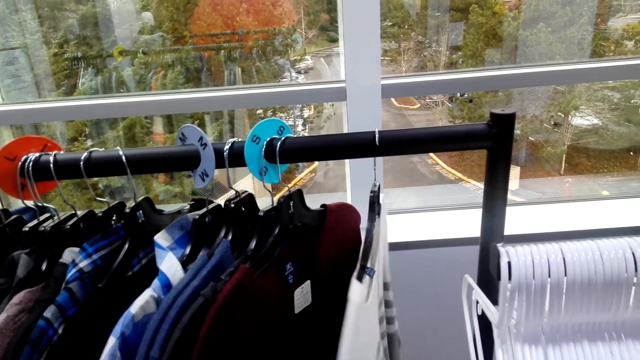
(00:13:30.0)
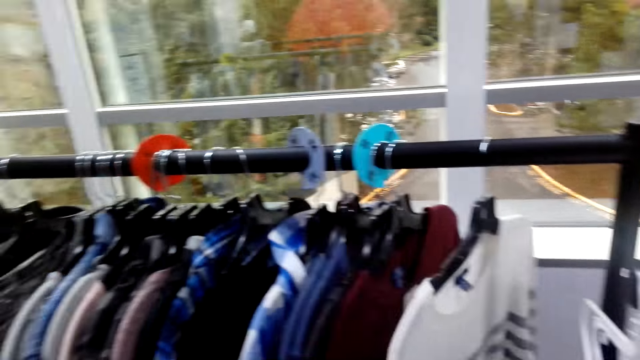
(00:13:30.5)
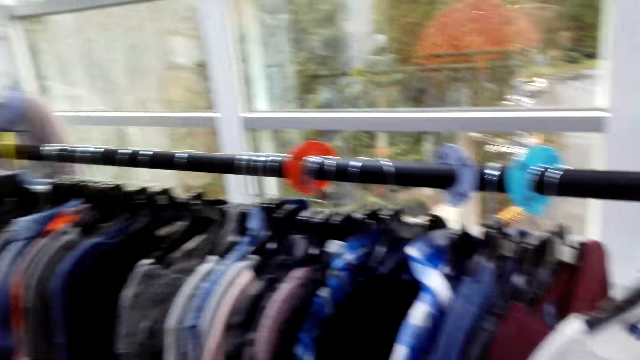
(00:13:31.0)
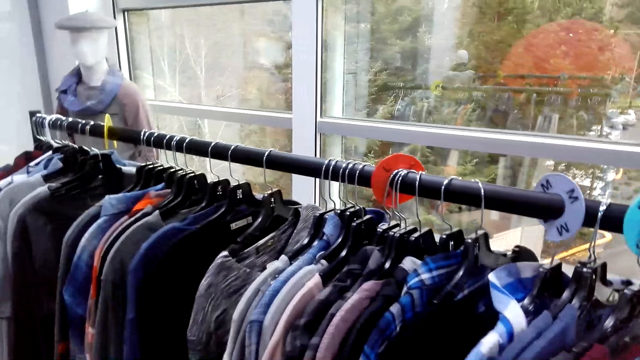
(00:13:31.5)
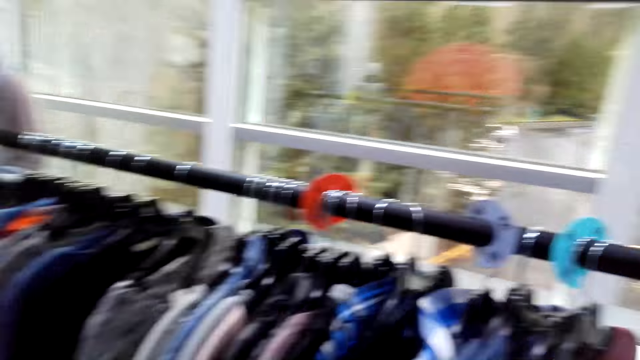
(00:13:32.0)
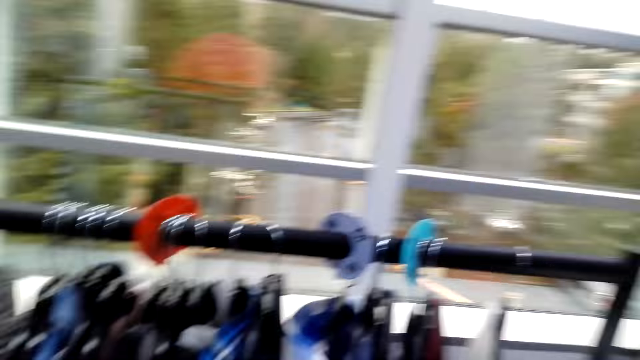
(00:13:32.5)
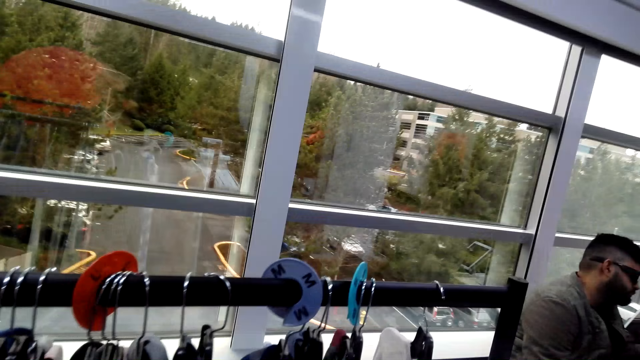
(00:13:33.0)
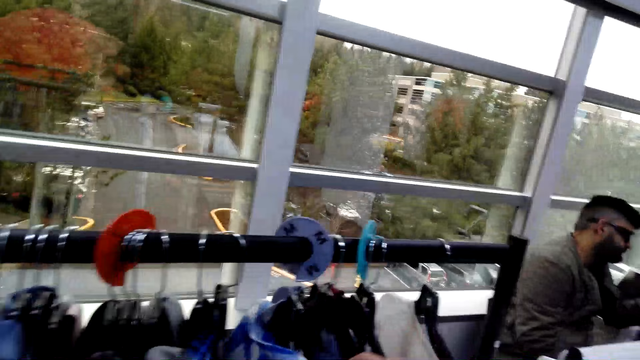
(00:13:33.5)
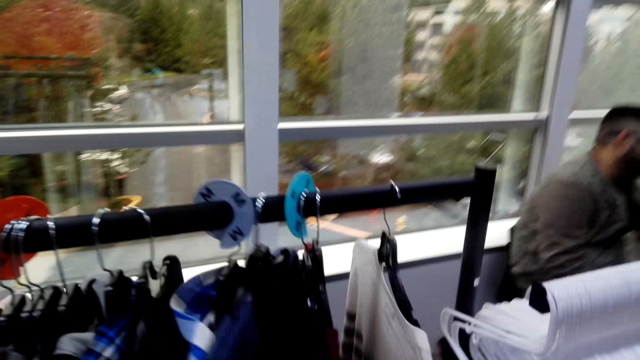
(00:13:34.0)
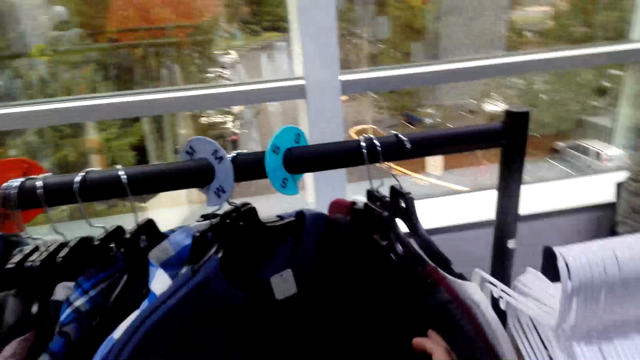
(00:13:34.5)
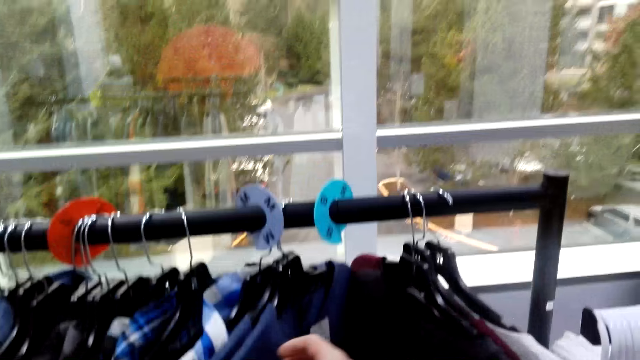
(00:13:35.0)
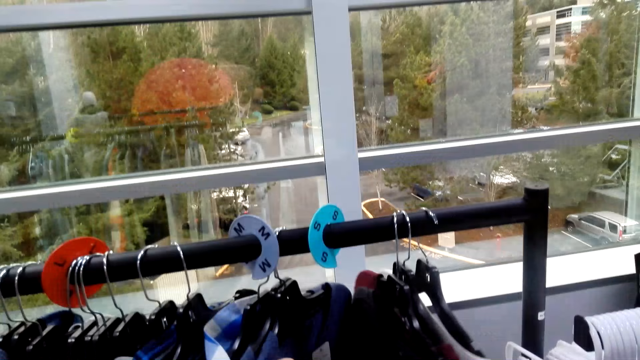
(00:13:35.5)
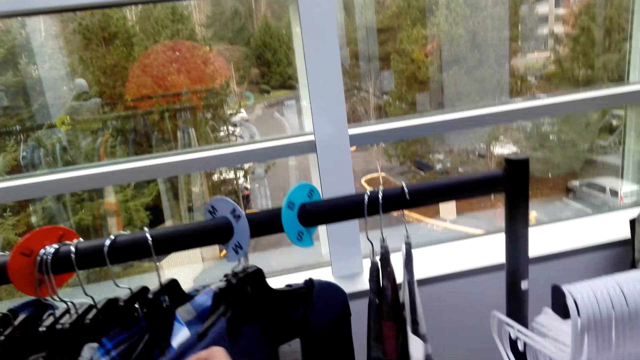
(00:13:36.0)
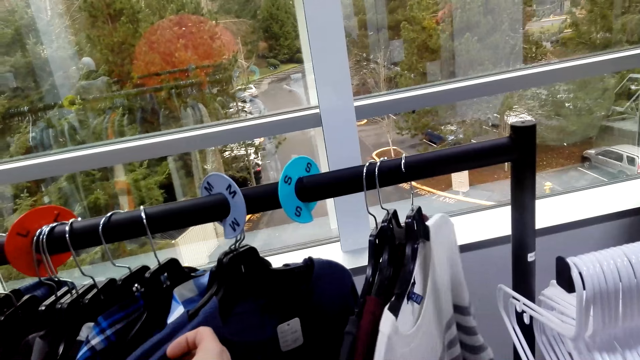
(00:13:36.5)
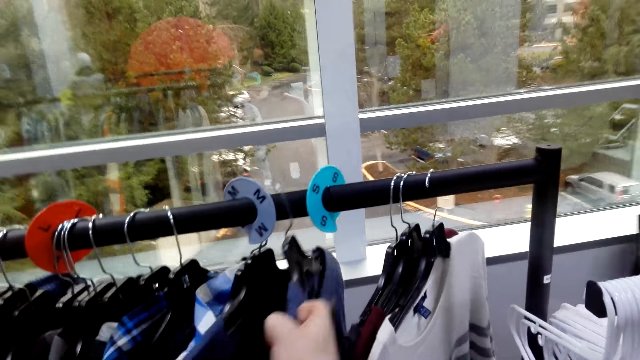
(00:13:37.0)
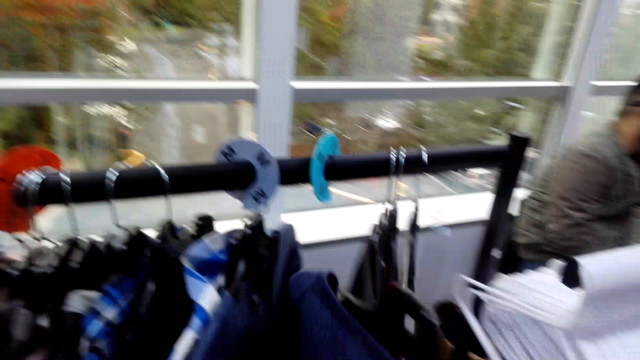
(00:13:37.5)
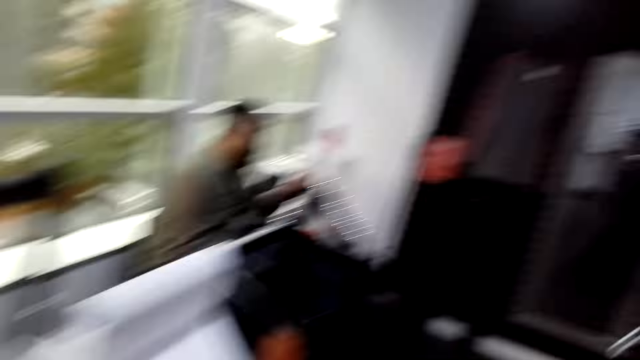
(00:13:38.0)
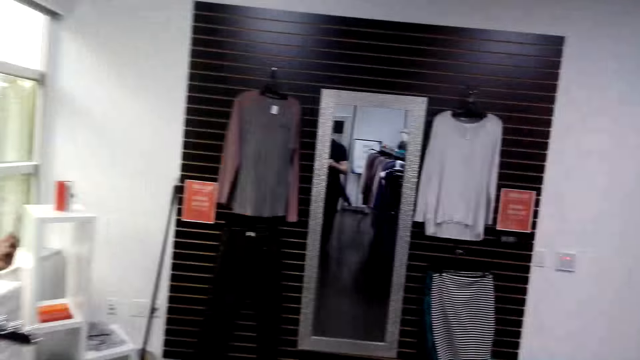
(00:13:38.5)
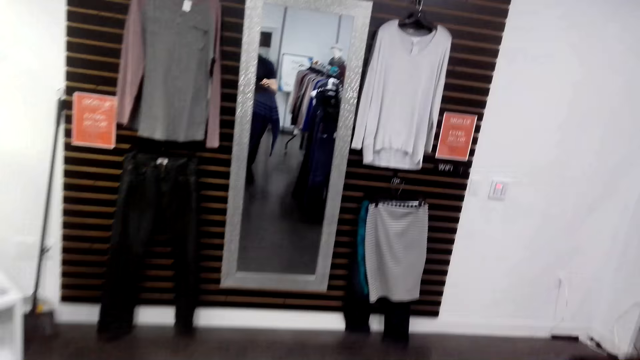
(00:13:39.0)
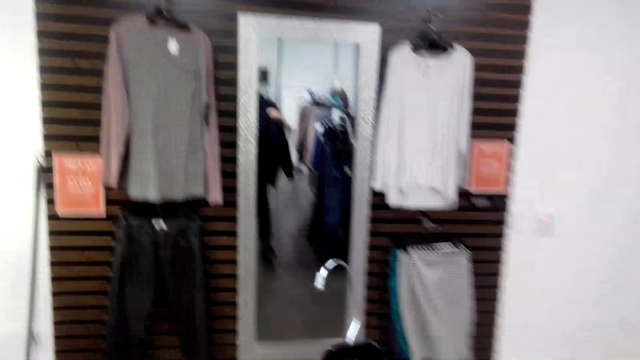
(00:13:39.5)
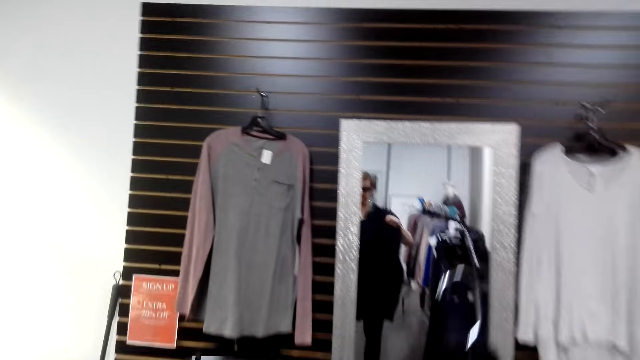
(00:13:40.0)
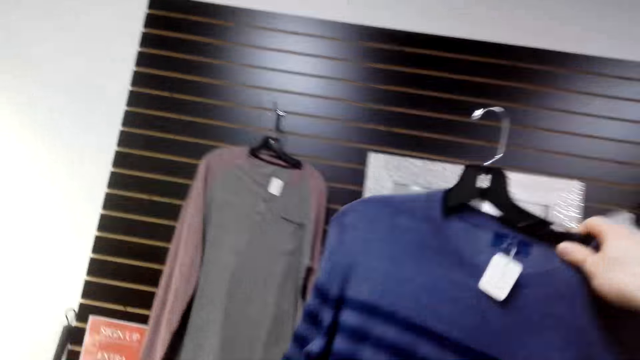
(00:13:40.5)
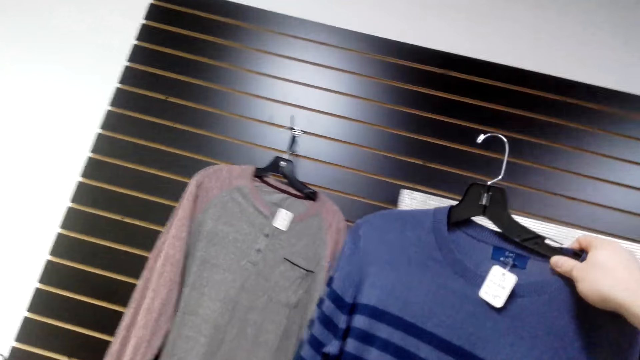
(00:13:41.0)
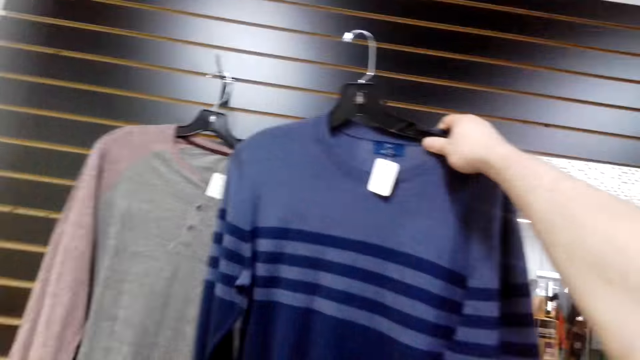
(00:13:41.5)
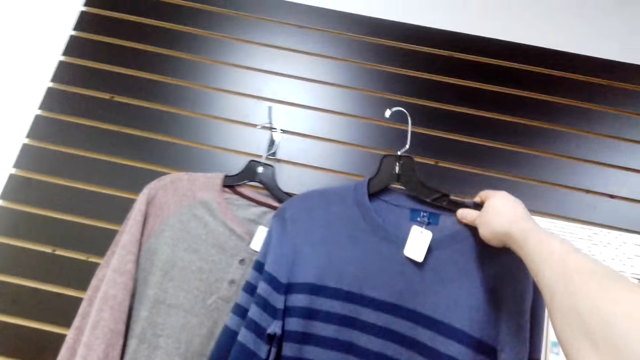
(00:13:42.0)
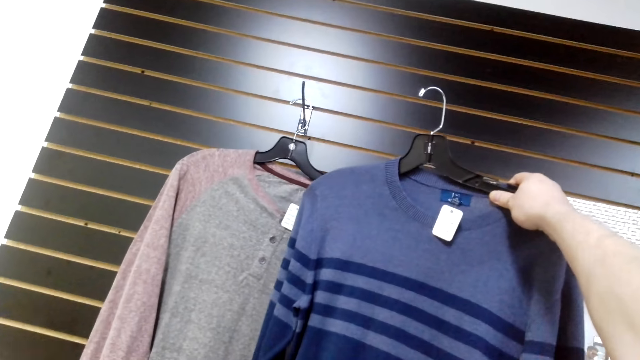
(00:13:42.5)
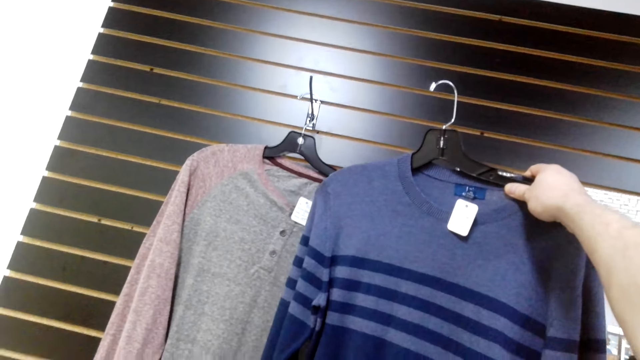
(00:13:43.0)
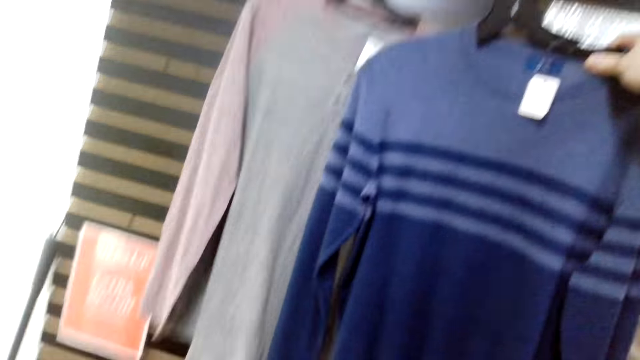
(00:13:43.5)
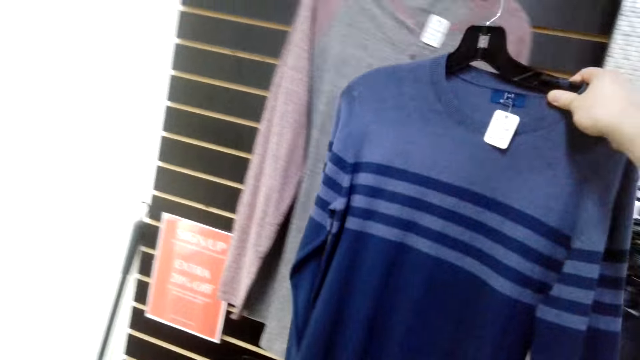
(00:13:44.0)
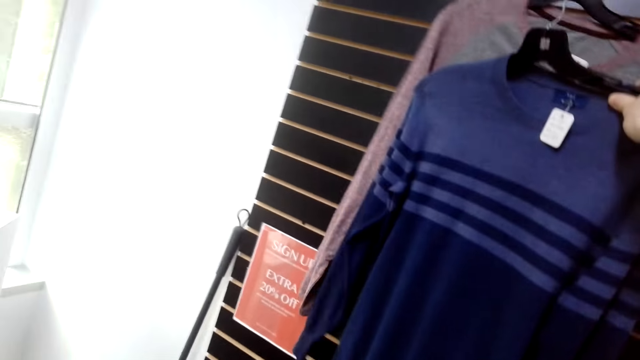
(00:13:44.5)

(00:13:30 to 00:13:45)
The camera wearer looks around. They unhang the cloth. They walk around. They lift the cloth. They examine the cloth.

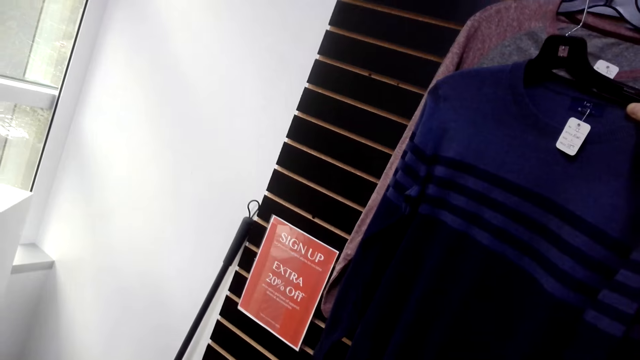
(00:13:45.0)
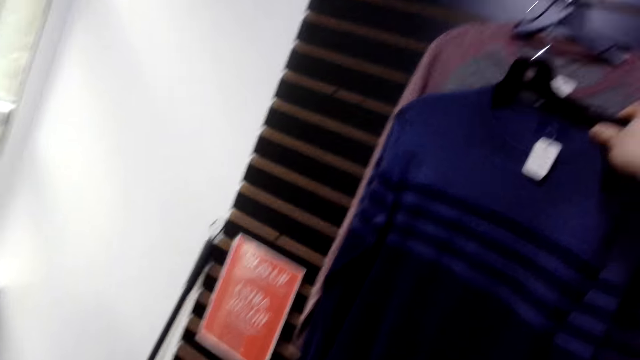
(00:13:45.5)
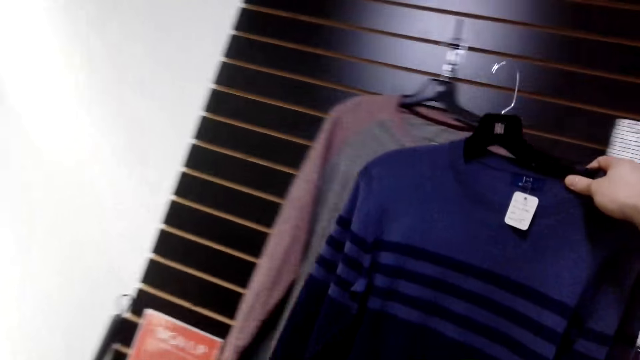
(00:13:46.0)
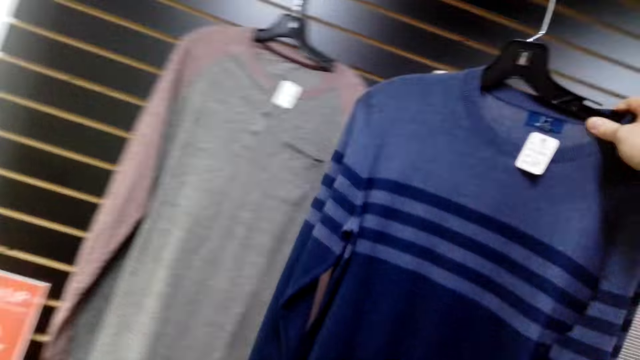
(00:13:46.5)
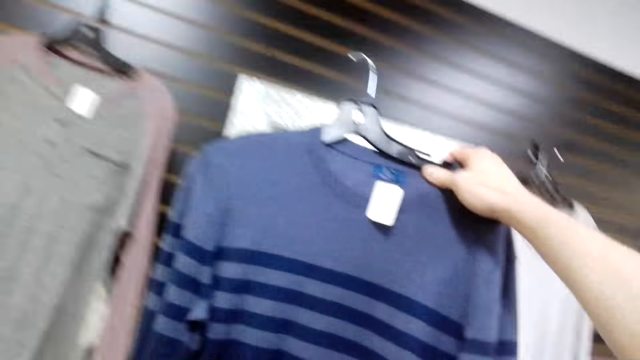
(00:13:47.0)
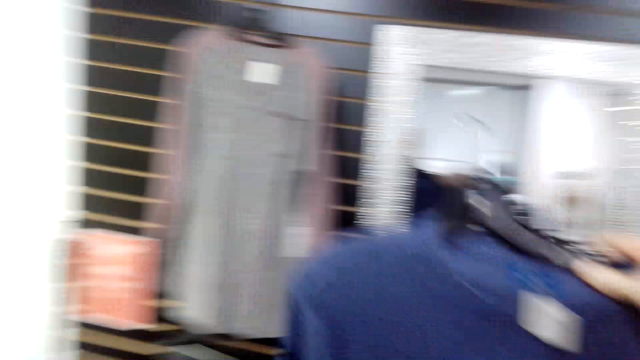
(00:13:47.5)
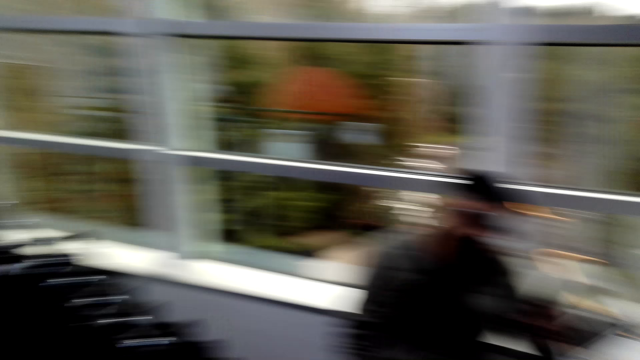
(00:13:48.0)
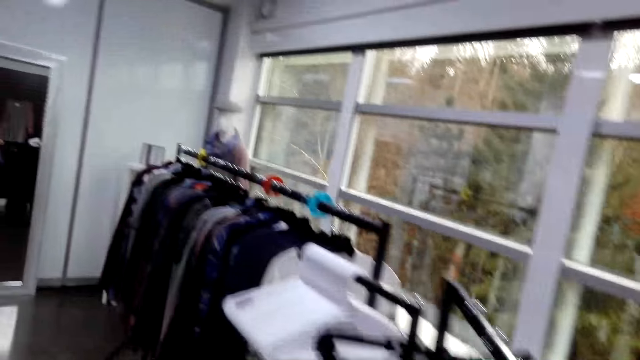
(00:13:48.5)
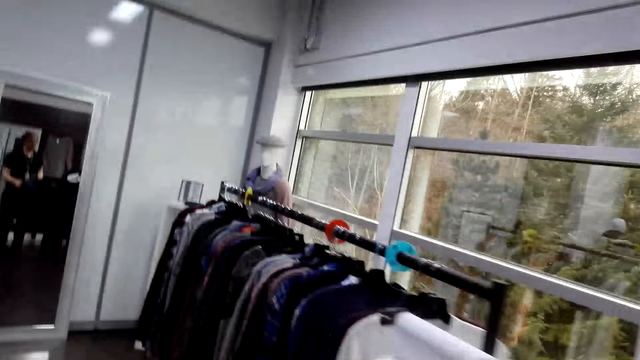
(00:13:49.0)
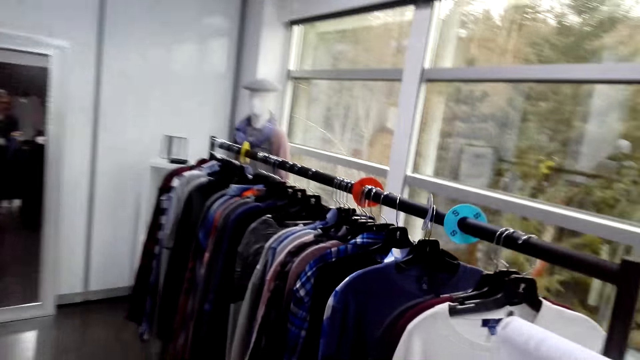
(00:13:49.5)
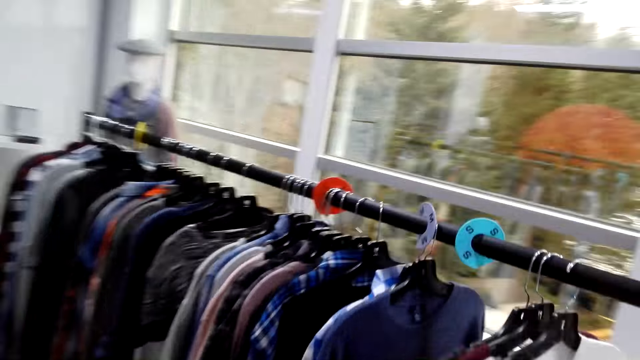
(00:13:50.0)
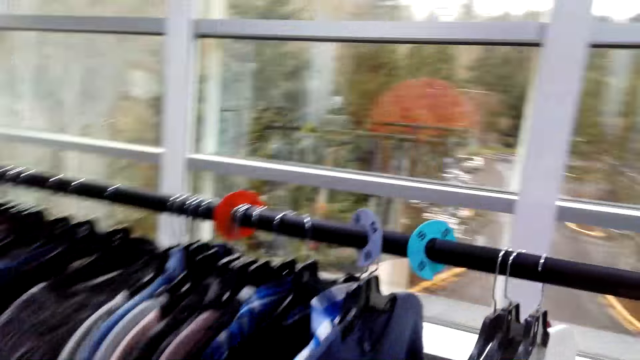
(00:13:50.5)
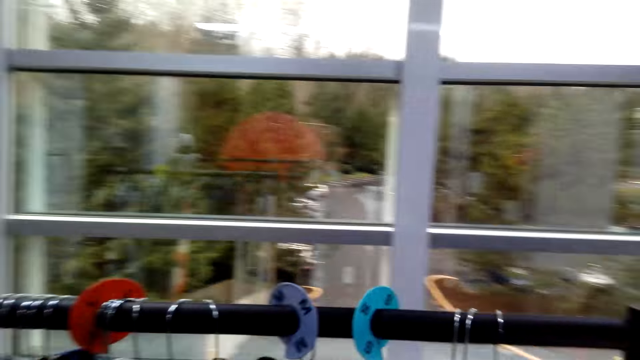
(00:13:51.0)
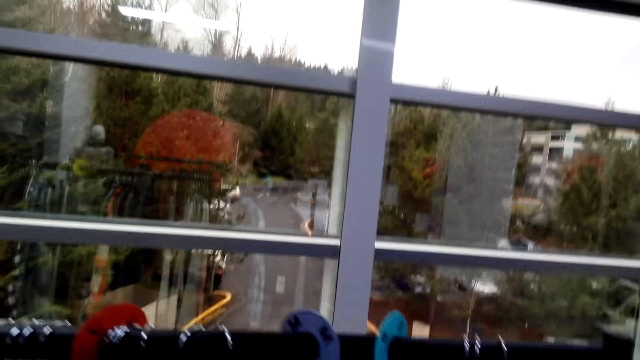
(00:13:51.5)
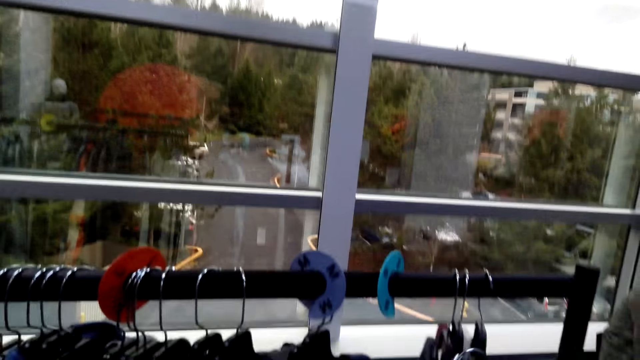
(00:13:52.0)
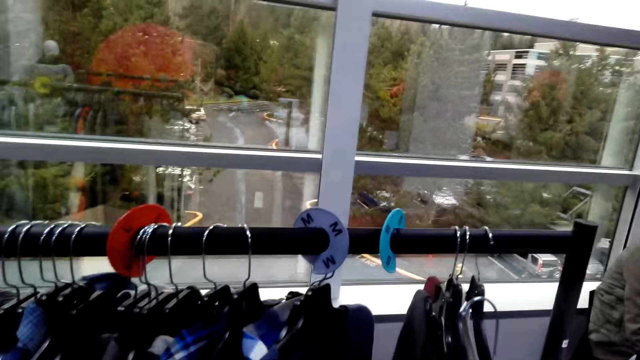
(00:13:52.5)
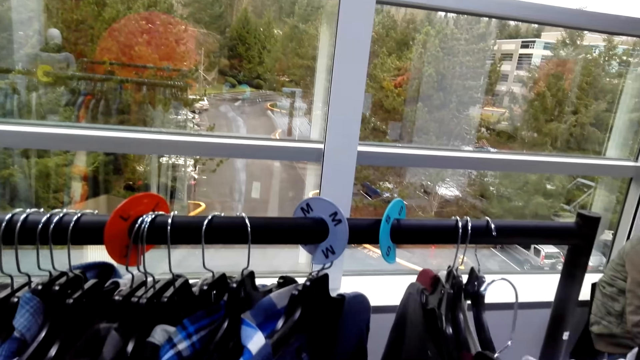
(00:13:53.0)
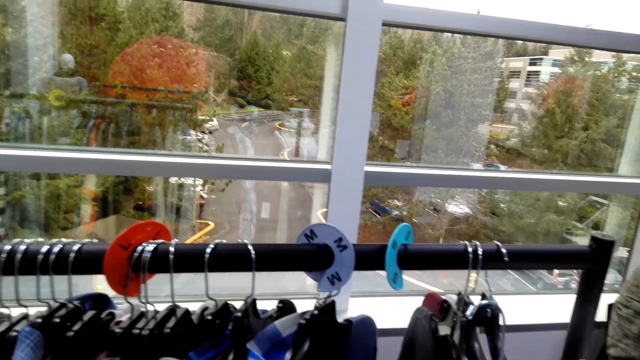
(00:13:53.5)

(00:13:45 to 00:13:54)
The camera wearer walks in the shop.
